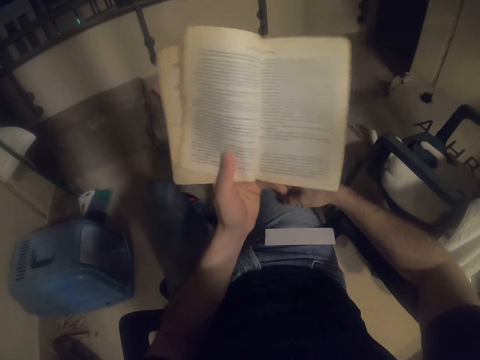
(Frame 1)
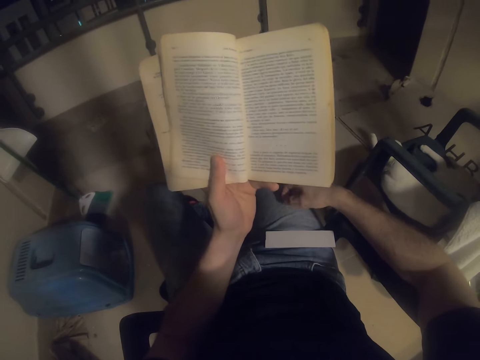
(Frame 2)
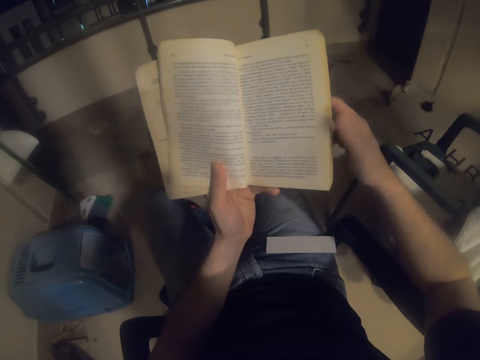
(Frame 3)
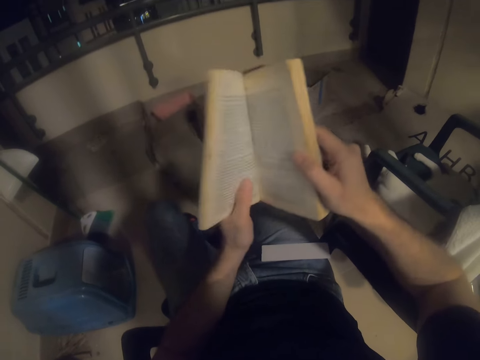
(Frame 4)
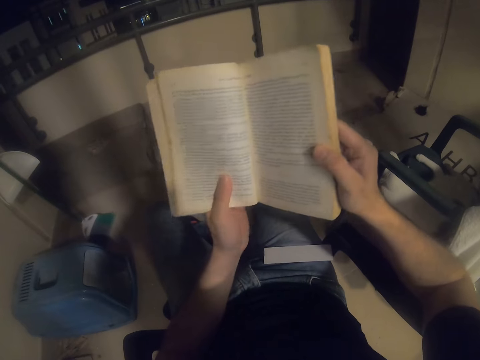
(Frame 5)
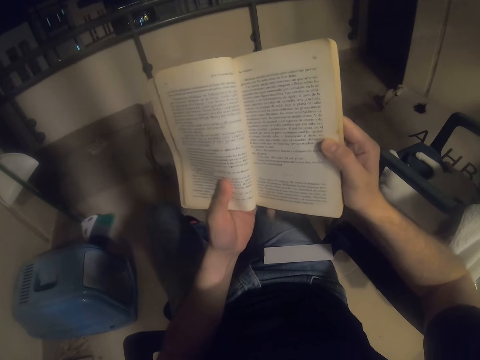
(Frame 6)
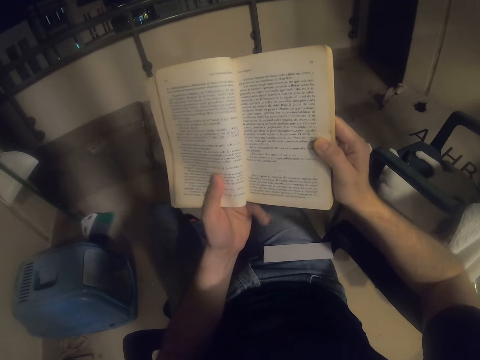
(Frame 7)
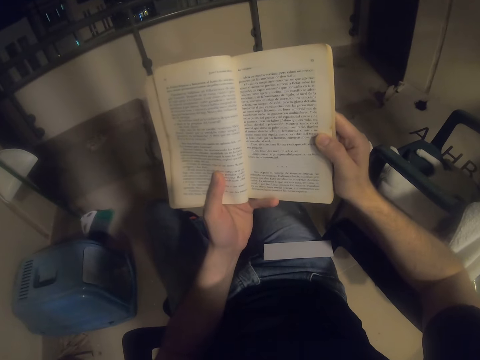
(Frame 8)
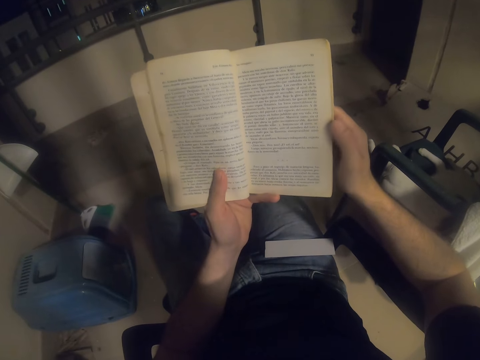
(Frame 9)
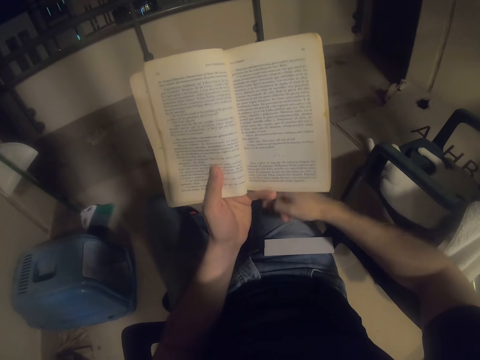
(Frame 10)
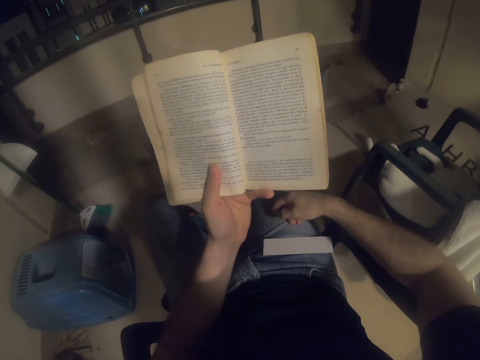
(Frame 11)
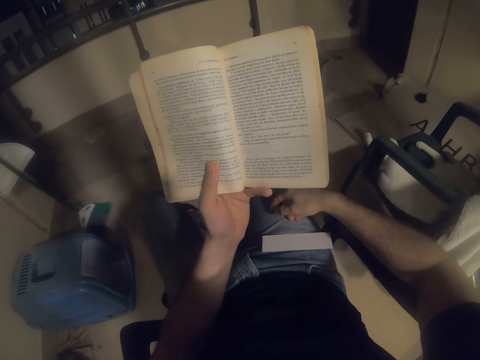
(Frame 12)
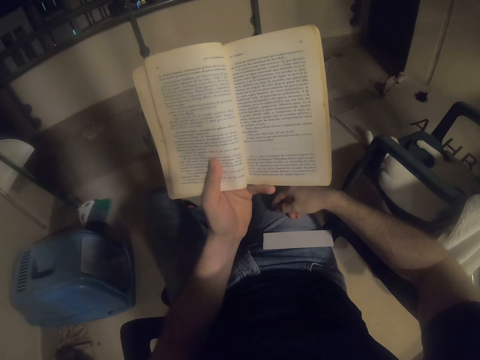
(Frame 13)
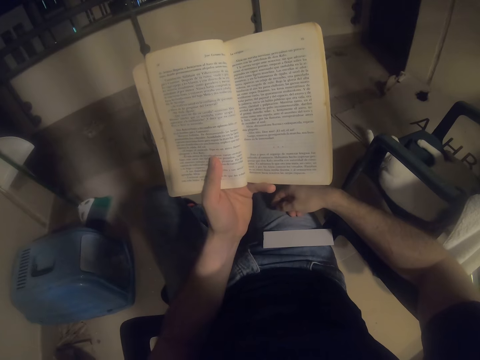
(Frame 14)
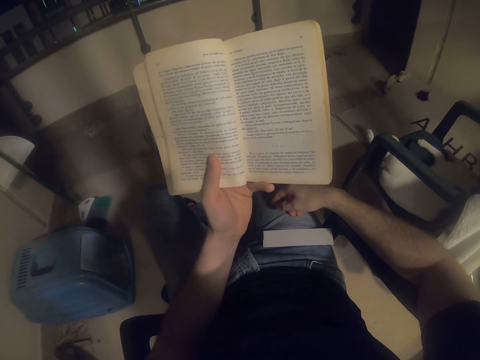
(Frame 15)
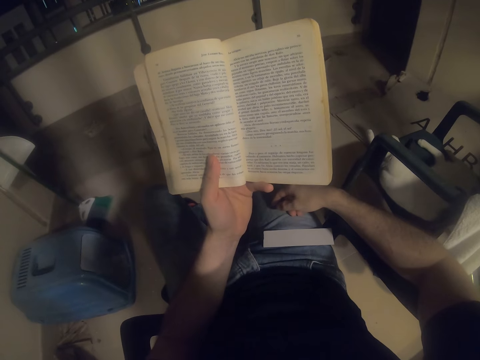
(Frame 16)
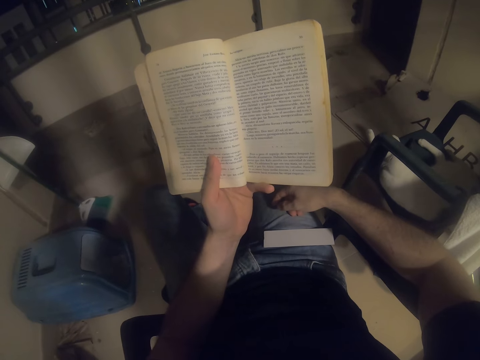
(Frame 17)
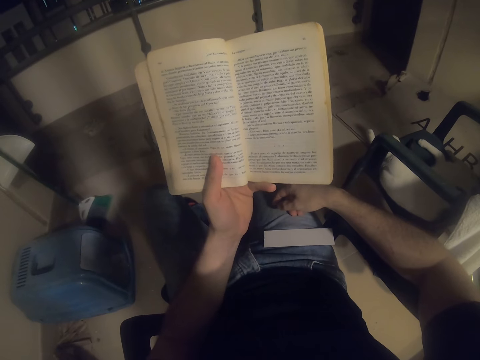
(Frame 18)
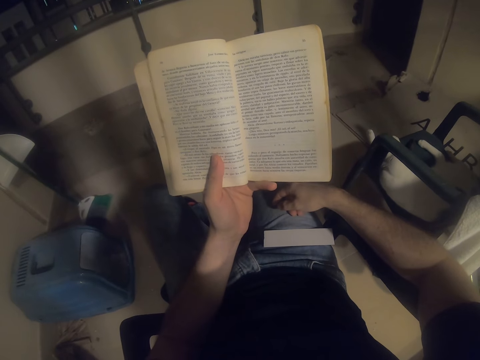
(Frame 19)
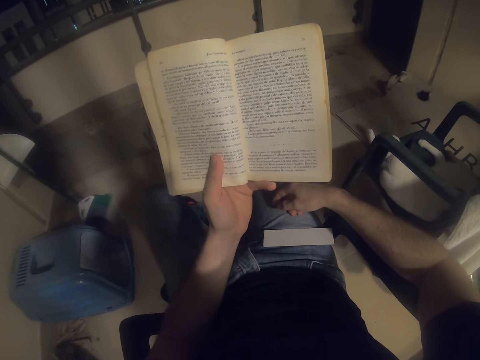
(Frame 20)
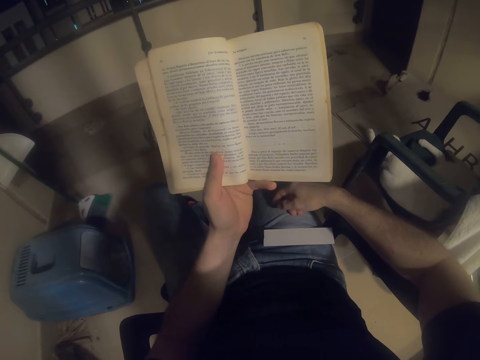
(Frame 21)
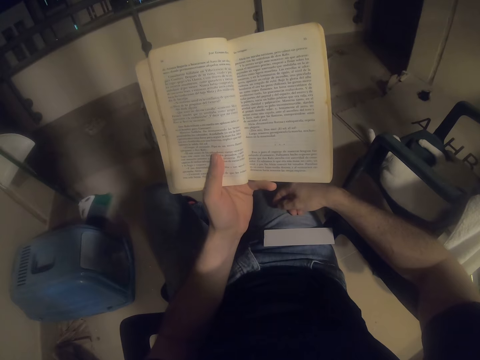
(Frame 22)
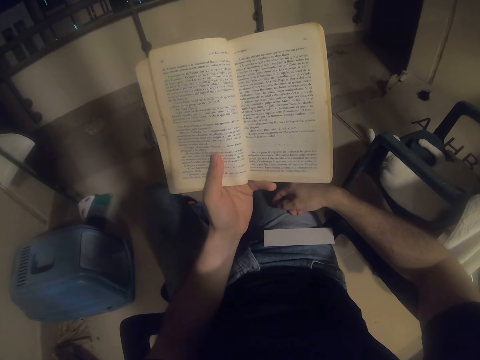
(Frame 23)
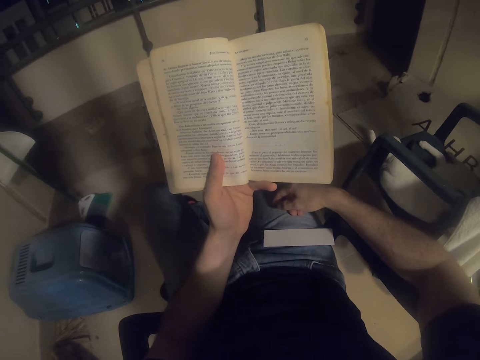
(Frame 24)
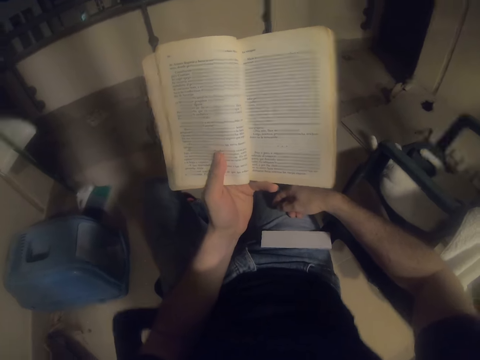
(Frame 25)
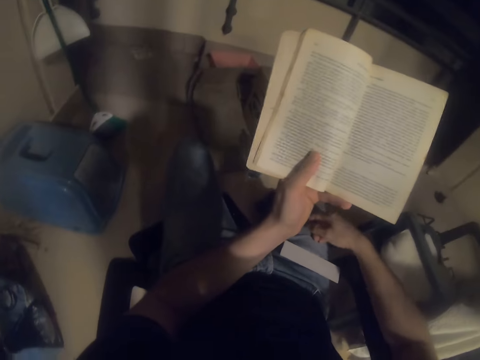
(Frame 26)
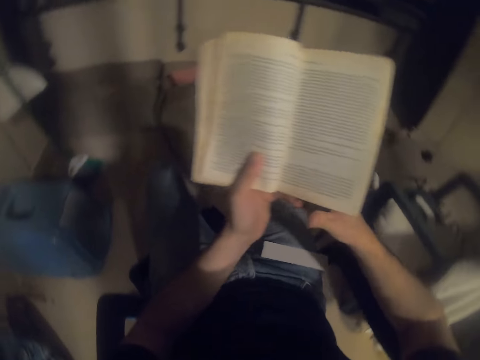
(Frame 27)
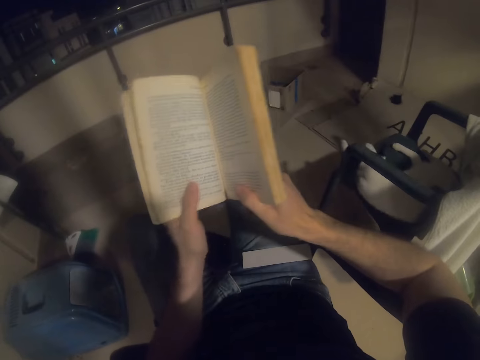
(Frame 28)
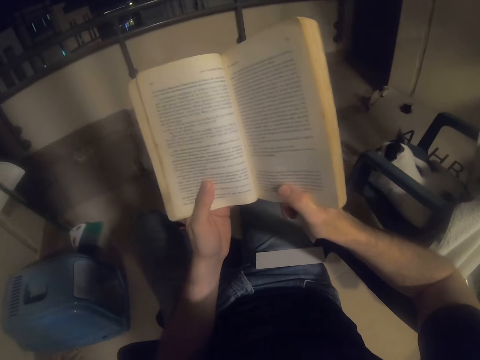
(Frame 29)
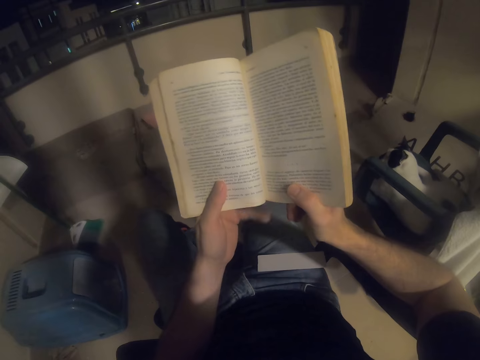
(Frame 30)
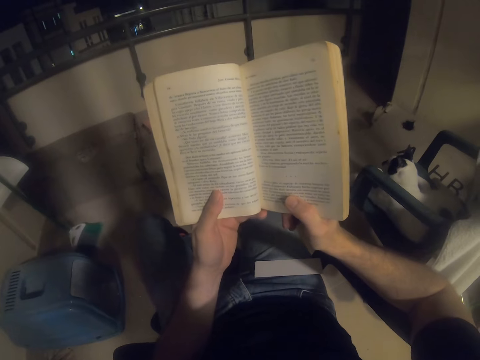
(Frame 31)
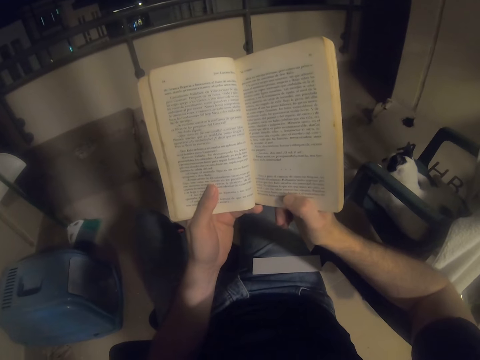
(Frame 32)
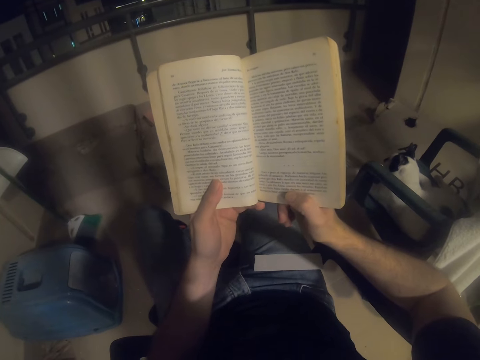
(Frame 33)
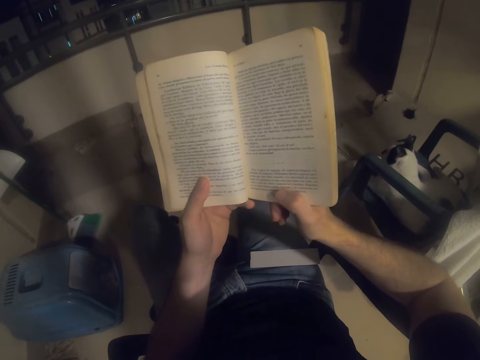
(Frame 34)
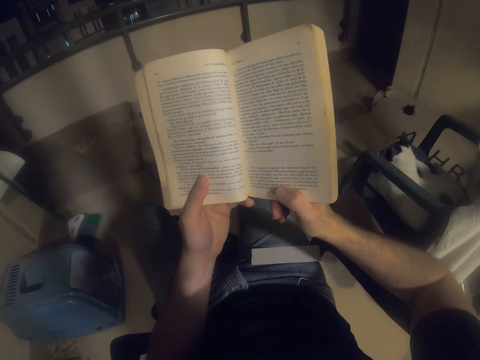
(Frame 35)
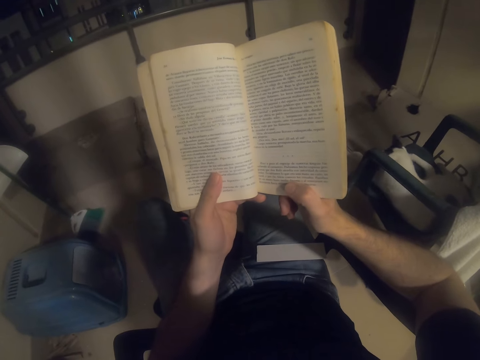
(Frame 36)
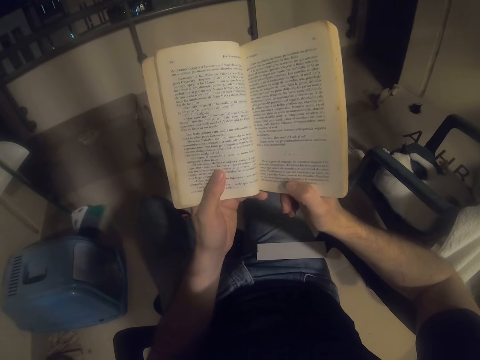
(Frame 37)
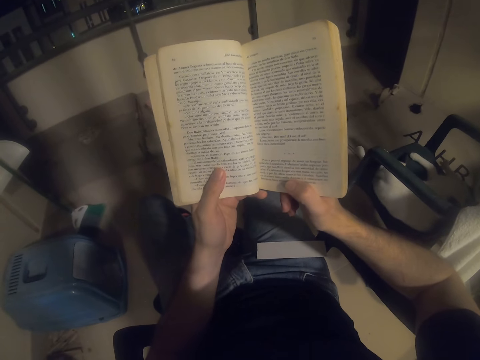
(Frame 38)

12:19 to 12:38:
The camera wearer holds a book with both hands. They place a hand on the lap. They hold the book with both hands.

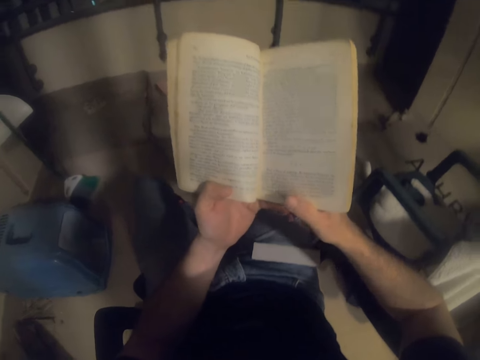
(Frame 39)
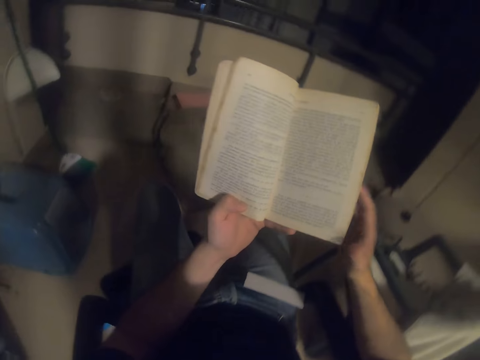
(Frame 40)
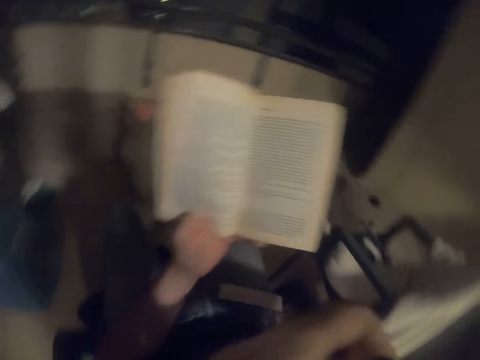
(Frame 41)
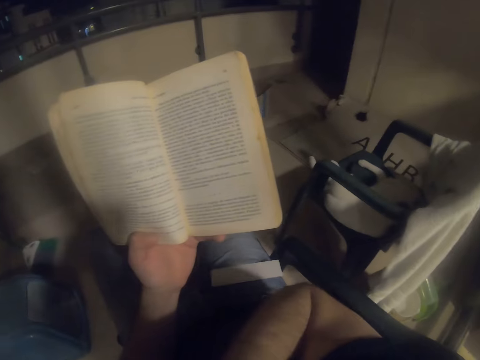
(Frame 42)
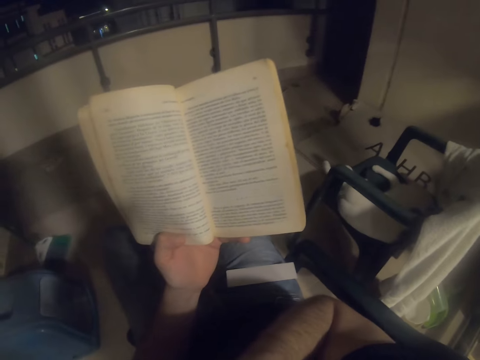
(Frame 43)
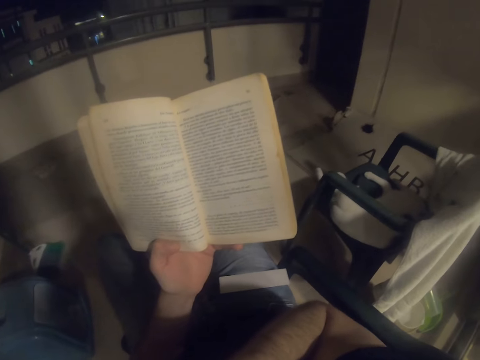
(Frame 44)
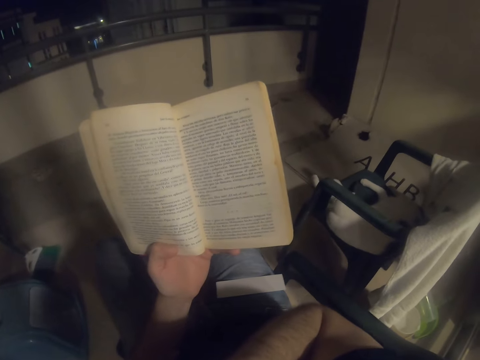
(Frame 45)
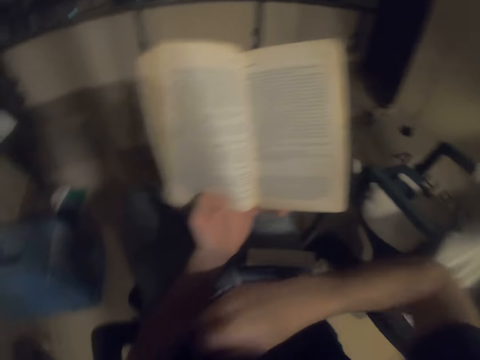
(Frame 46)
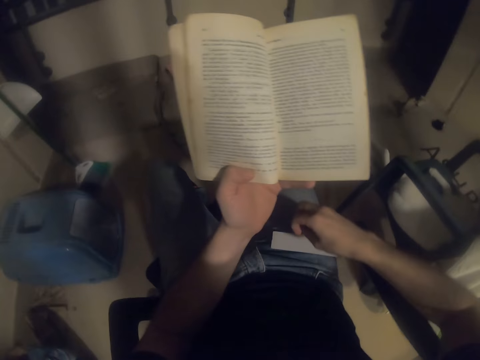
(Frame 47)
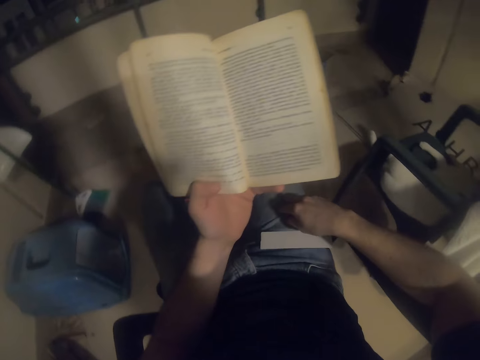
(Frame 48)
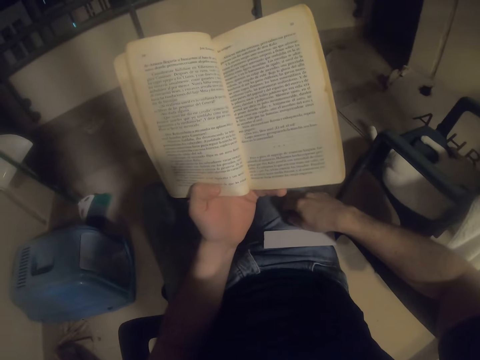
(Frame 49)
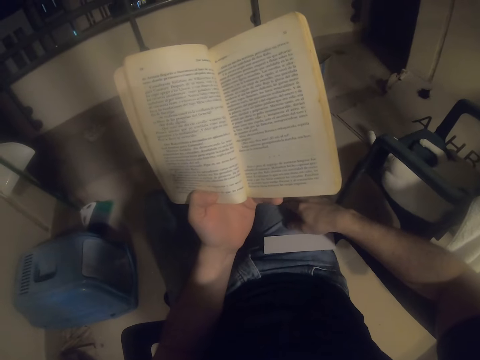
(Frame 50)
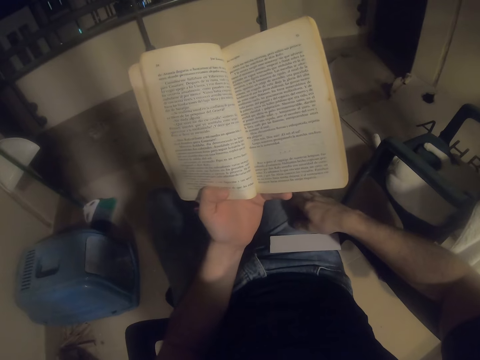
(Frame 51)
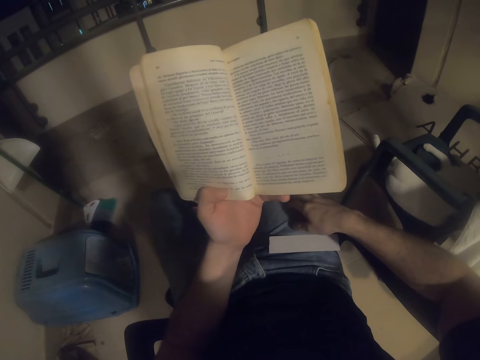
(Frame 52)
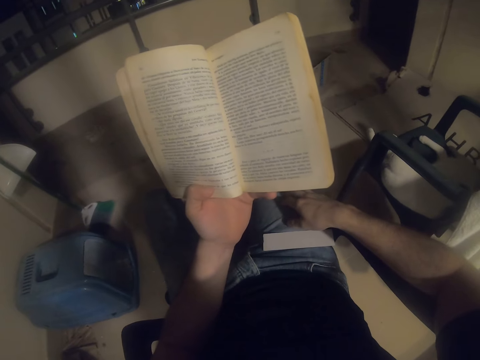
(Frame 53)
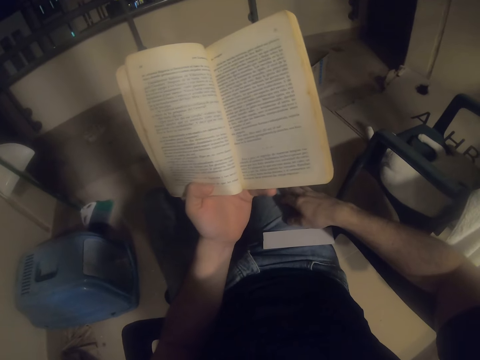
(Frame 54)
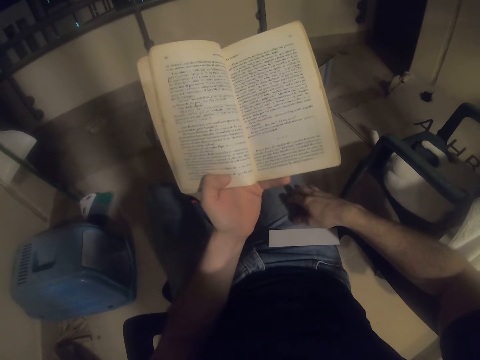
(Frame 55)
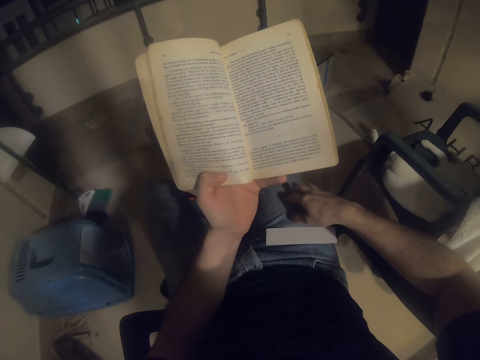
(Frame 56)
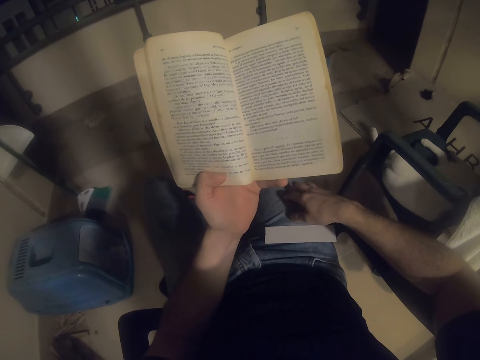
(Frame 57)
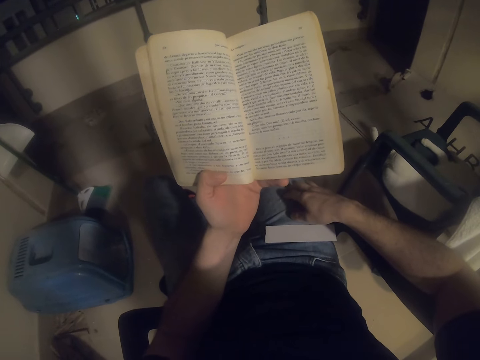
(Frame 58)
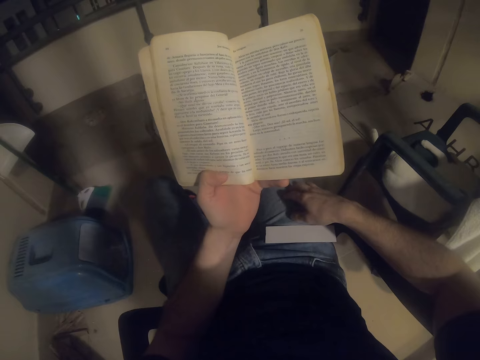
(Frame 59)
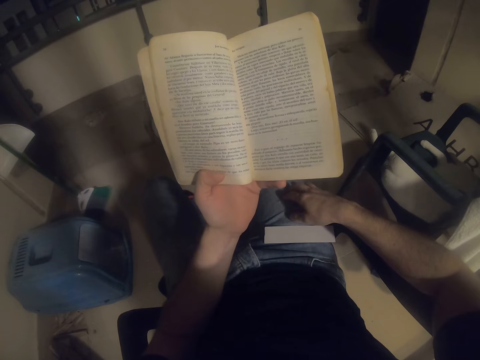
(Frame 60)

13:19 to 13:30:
The camera wearer raises the hand. They place the hand on the lap.
